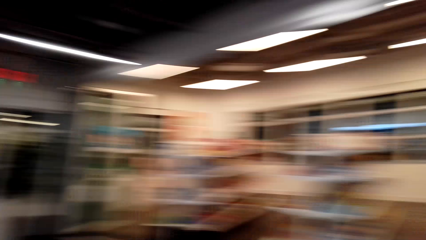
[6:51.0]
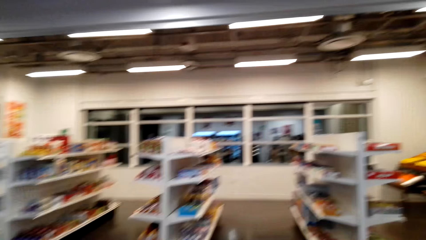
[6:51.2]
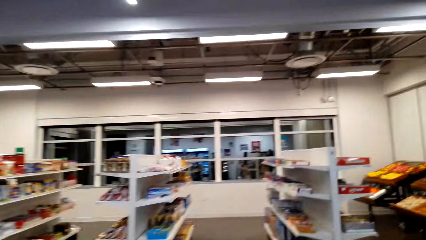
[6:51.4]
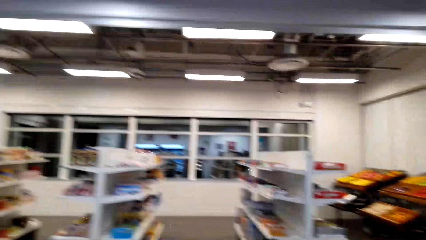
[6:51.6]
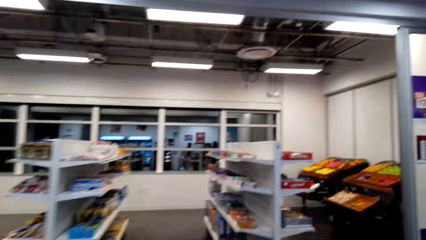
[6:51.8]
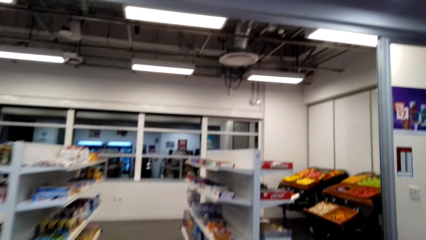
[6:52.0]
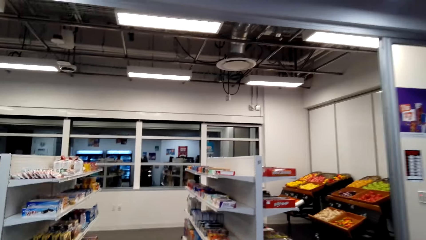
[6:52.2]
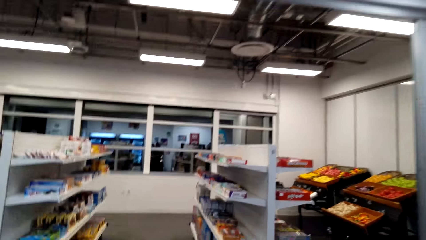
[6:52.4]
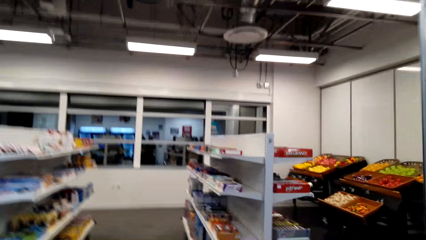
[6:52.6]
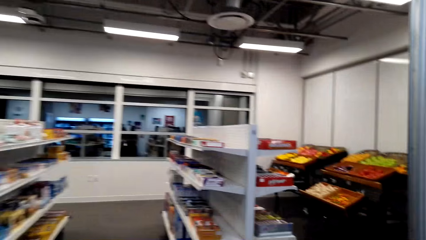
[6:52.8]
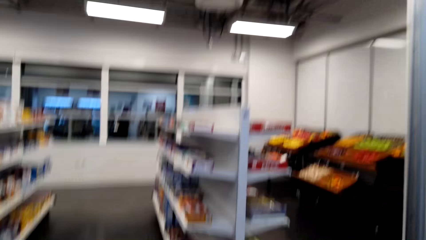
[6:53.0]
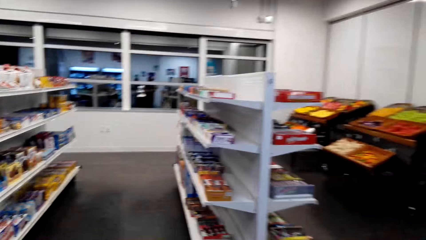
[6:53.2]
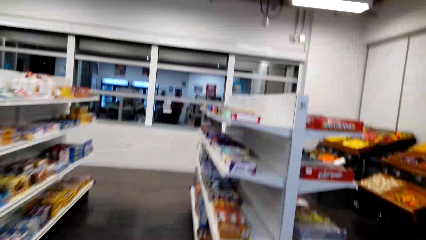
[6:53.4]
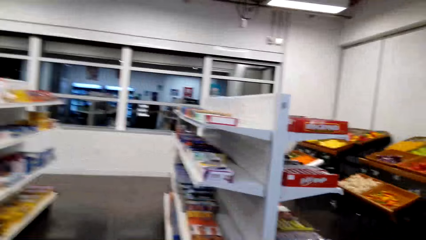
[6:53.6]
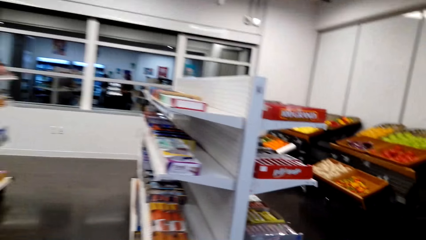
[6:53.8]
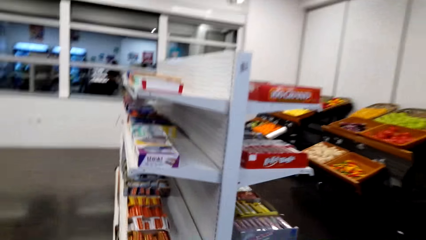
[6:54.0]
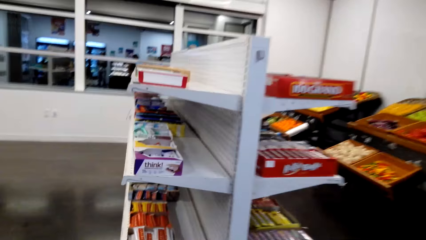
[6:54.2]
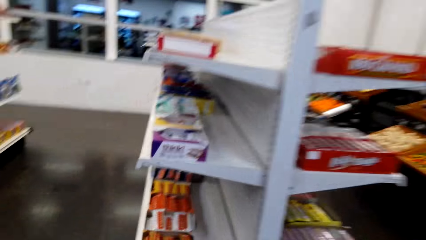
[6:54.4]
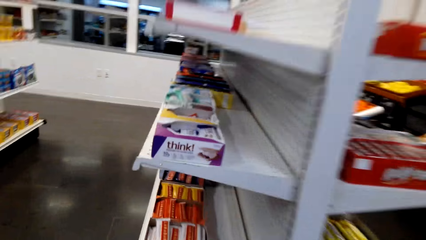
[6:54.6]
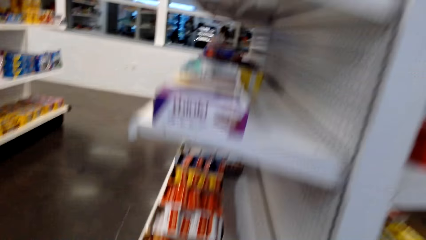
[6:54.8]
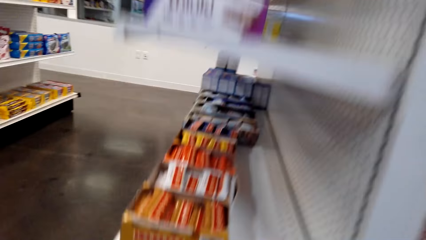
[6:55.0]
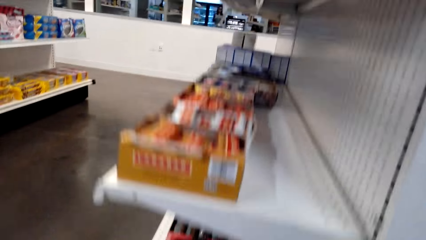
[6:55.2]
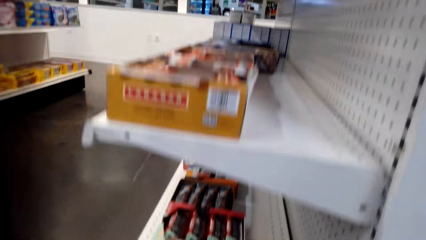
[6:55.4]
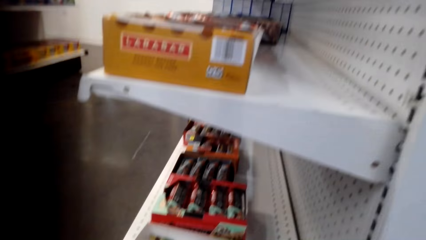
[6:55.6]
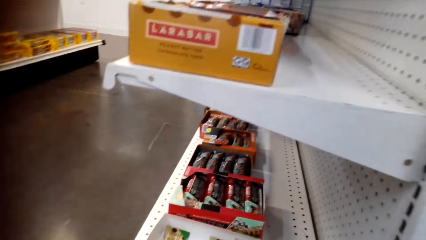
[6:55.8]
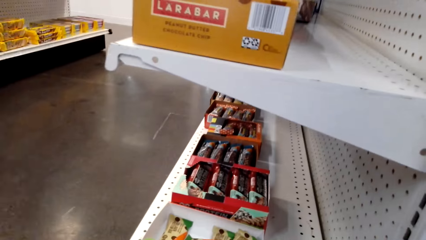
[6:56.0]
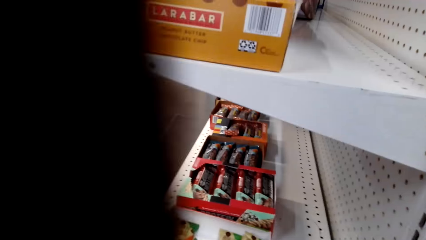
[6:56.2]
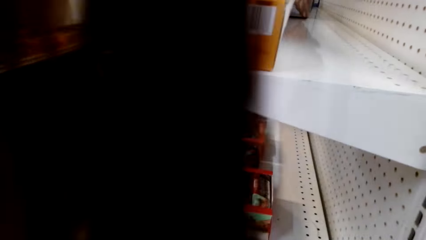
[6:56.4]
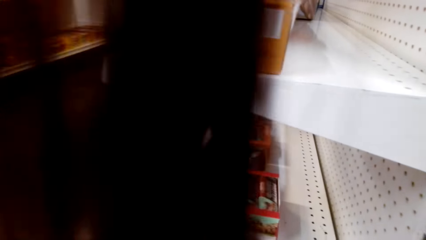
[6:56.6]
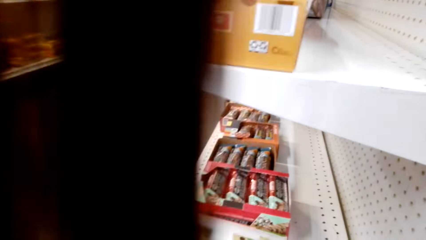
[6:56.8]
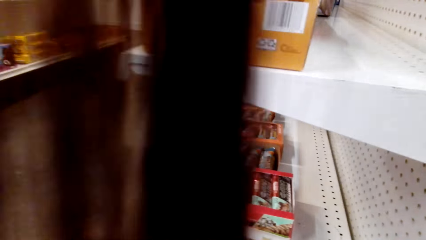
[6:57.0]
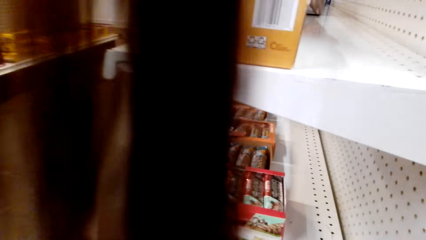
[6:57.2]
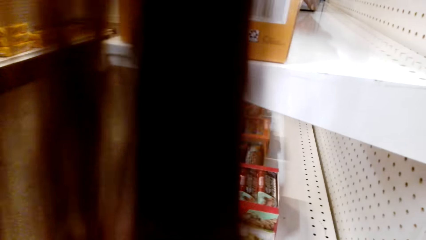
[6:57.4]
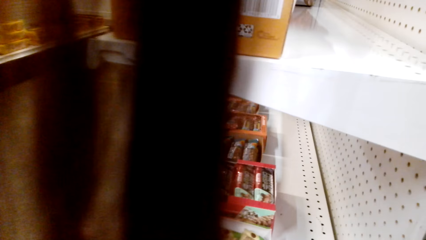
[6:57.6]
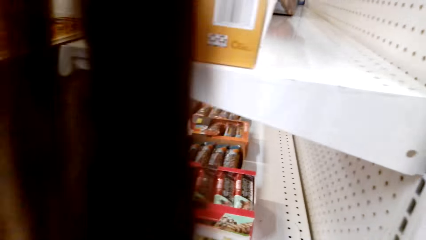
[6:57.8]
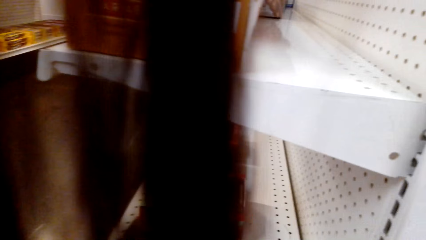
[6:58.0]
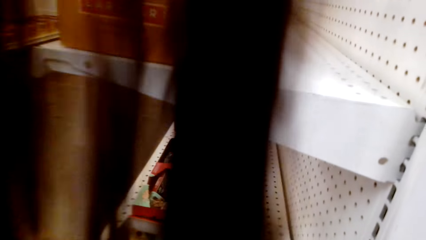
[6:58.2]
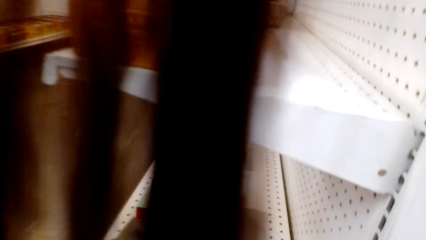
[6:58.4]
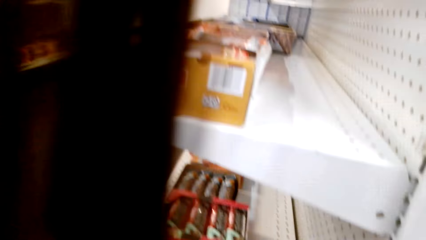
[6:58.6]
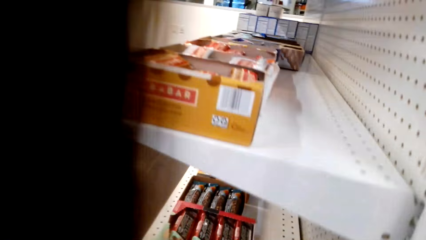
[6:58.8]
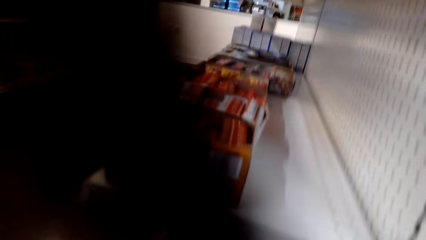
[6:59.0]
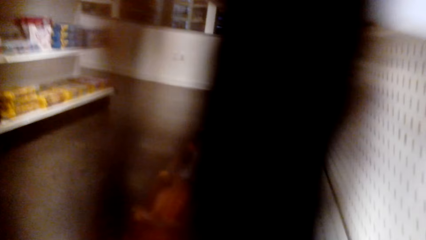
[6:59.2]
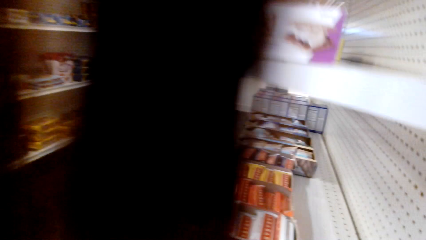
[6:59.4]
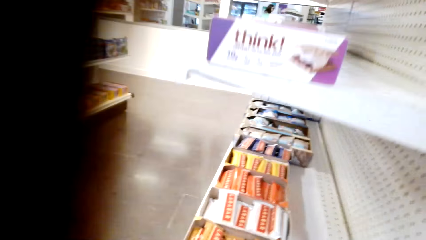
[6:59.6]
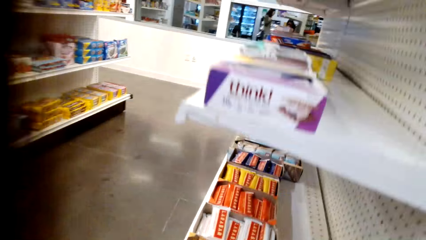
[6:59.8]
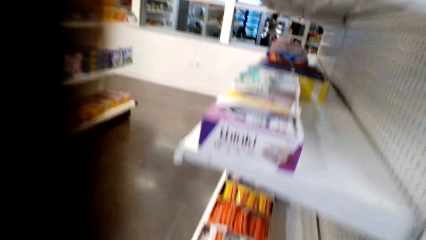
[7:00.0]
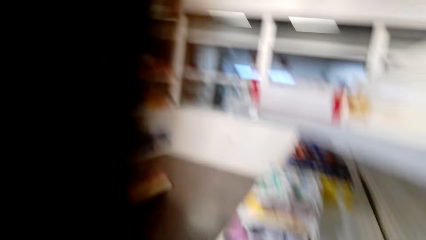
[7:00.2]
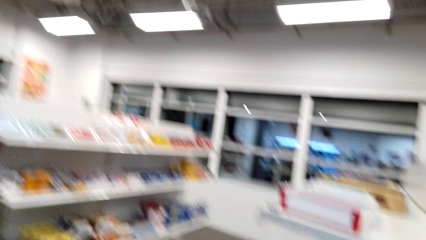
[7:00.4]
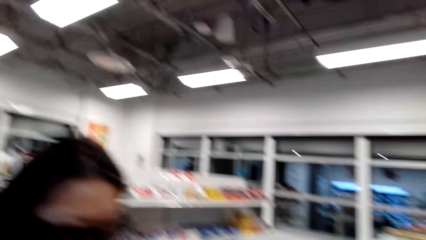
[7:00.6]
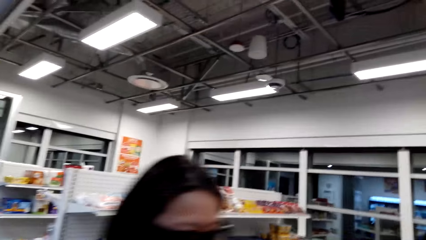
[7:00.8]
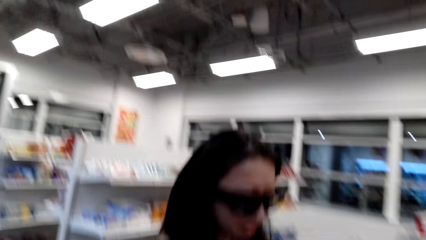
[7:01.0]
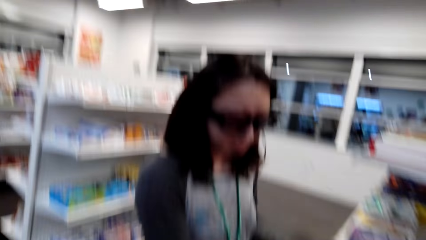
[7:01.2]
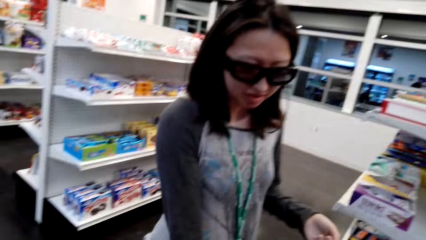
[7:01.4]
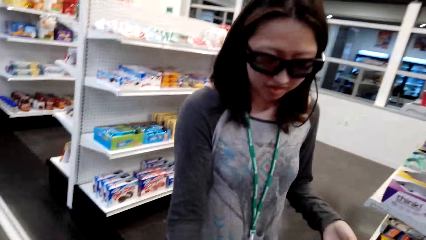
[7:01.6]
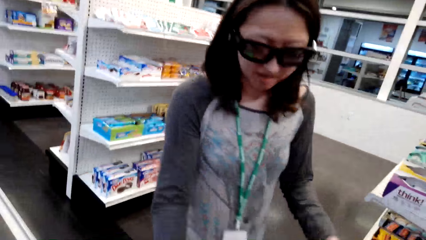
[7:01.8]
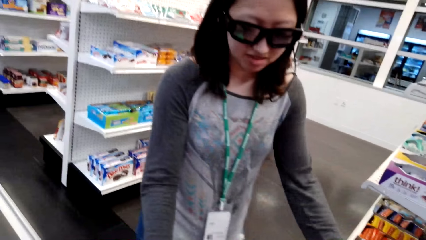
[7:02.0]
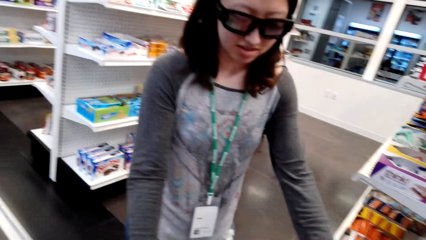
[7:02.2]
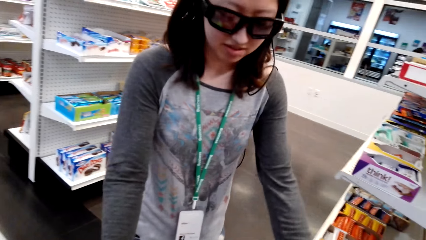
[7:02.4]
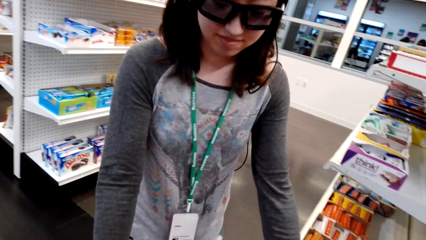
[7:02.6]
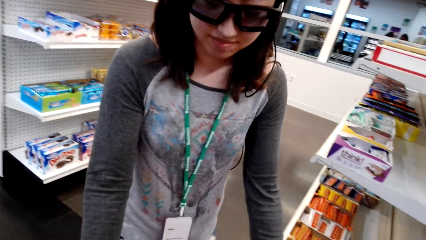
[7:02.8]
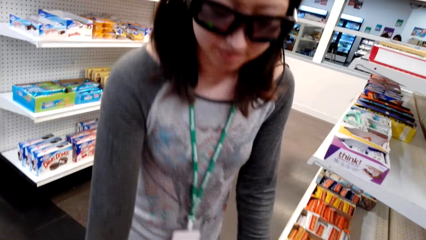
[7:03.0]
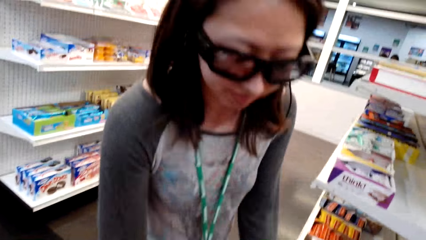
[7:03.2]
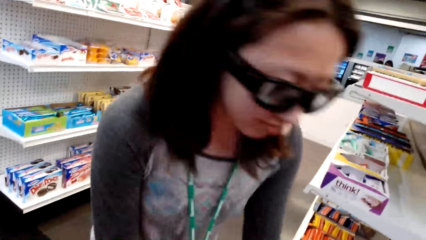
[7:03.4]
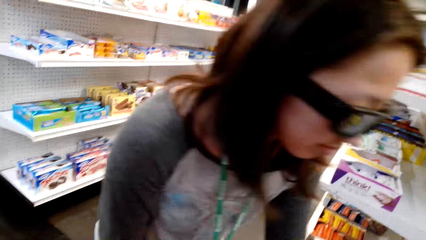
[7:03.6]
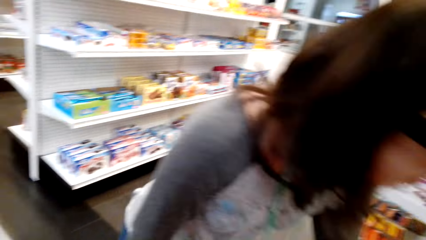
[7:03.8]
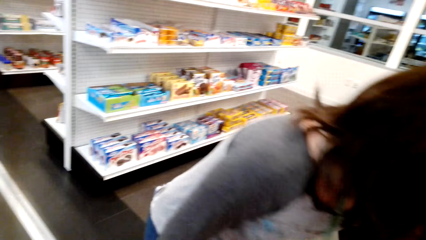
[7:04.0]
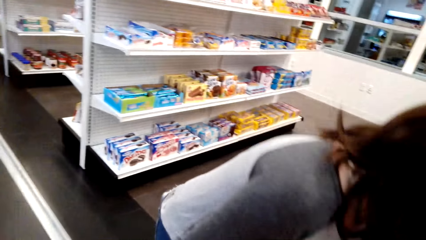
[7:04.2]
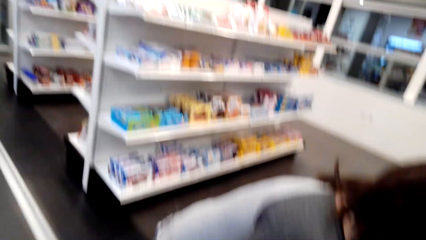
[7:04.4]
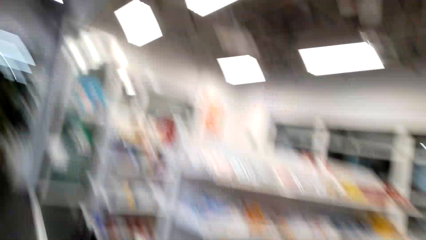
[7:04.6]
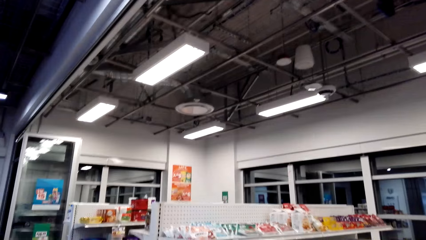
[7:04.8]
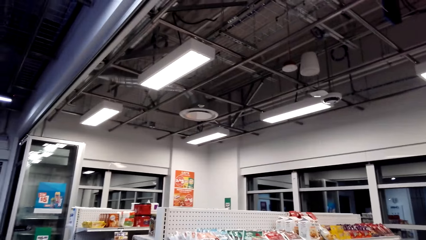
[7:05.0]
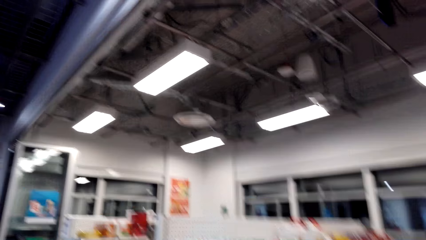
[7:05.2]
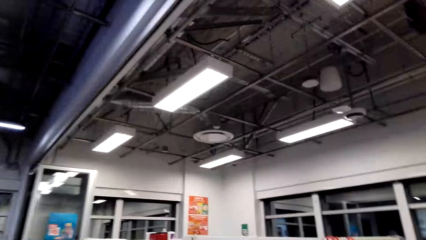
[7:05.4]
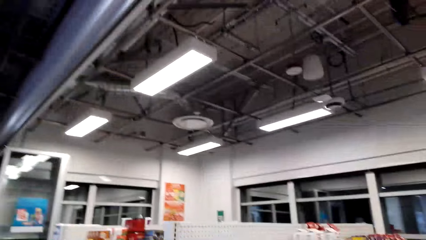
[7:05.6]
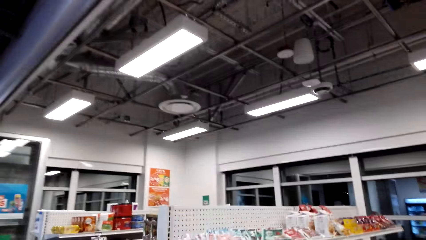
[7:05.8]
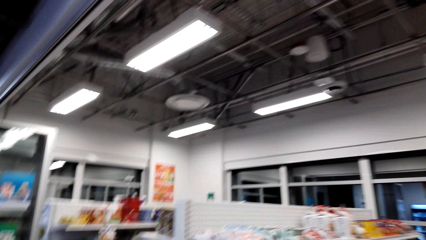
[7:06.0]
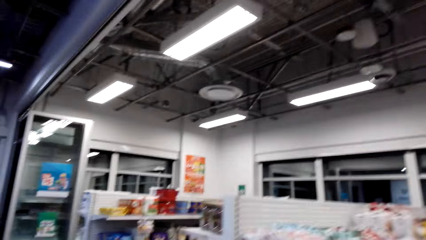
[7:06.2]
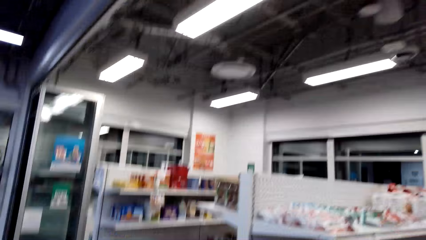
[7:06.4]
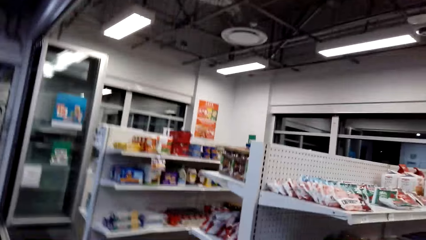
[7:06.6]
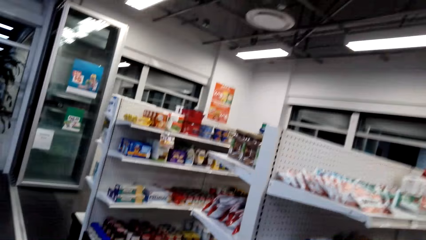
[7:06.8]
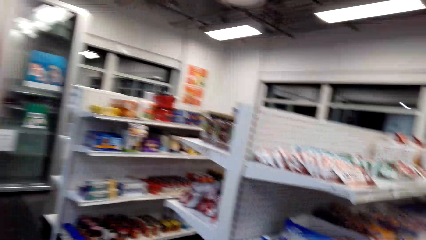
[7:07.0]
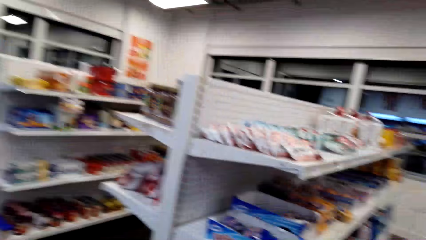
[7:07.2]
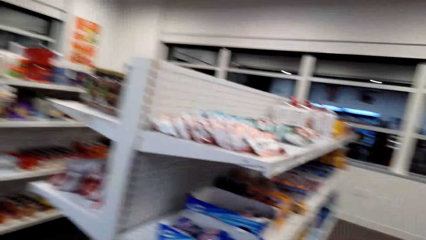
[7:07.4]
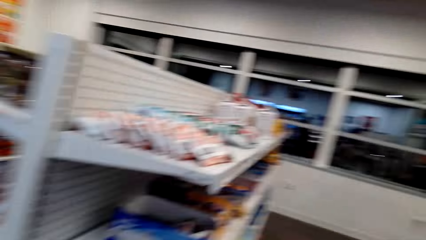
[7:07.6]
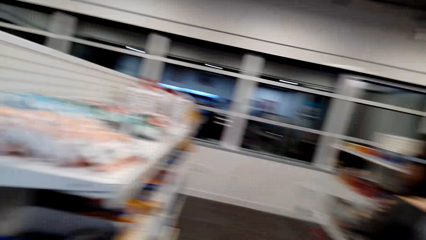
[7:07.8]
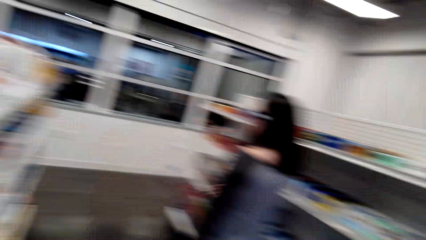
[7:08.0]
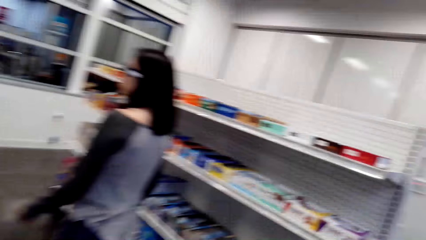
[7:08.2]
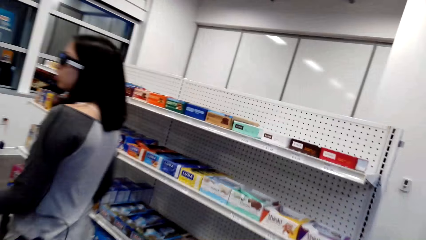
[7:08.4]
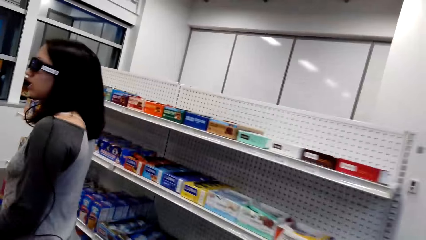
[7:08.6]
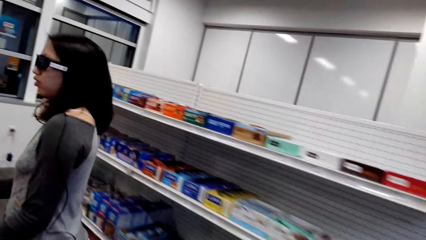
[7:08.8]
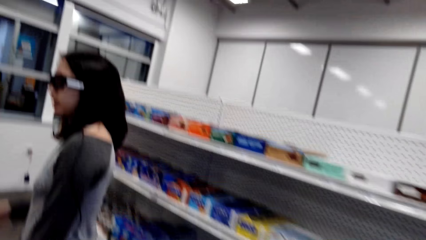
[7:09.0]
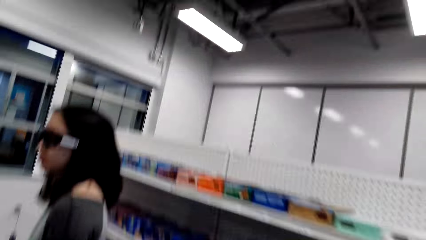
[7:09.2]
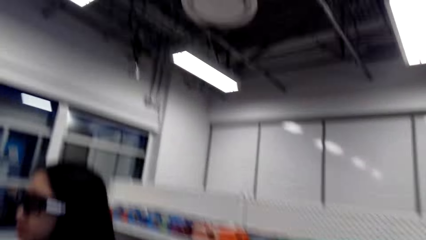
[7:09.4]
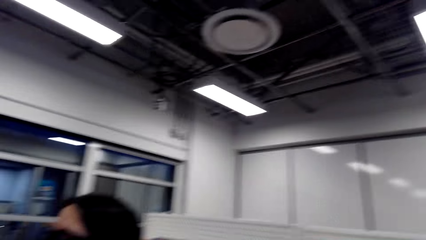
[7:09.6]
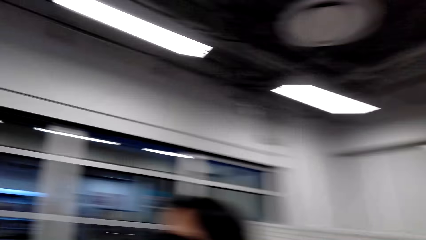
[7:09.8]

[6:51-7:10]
The camera wearer walks towards the supermarket shelves. They walk around the shelves.
